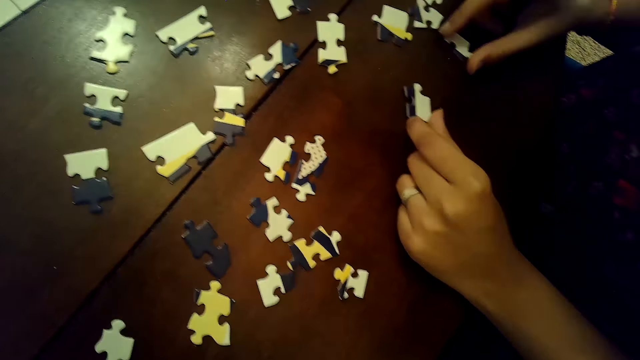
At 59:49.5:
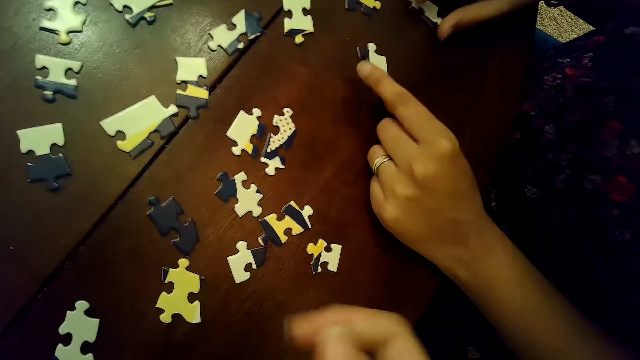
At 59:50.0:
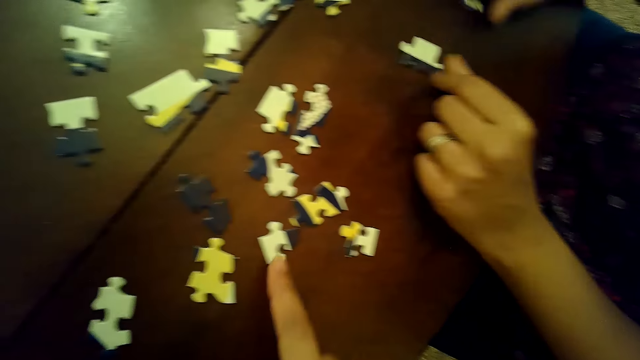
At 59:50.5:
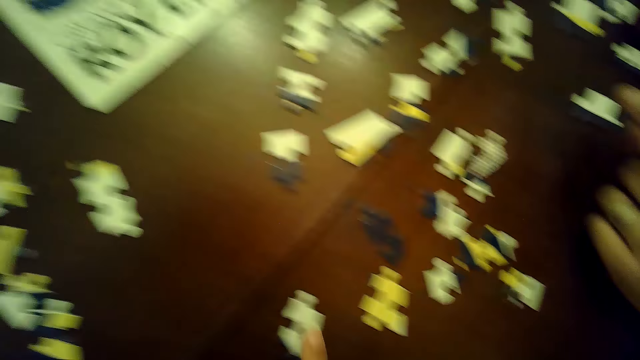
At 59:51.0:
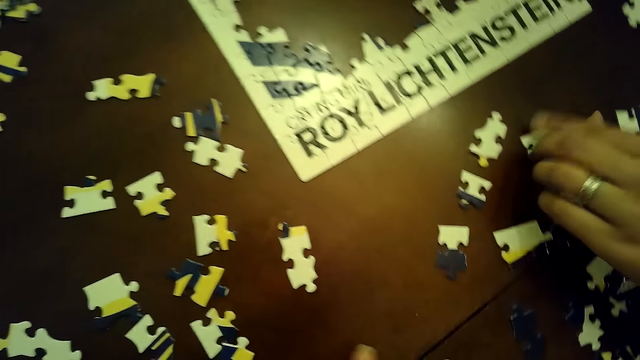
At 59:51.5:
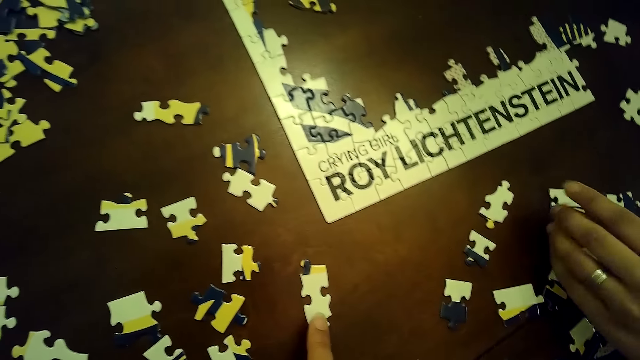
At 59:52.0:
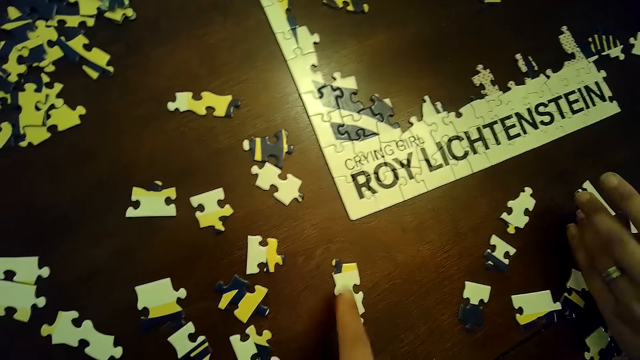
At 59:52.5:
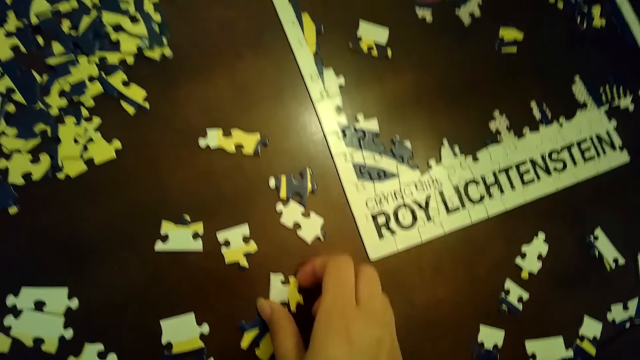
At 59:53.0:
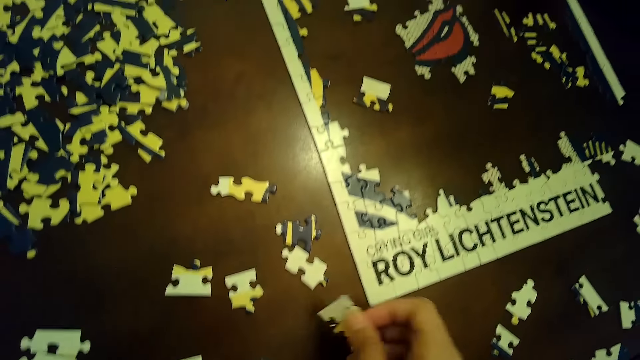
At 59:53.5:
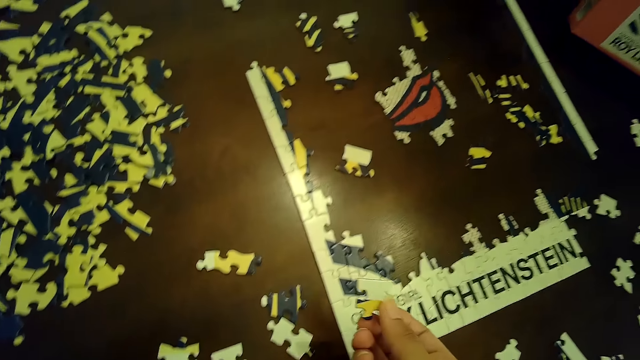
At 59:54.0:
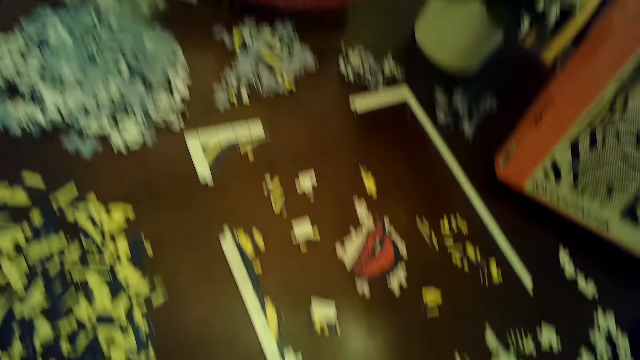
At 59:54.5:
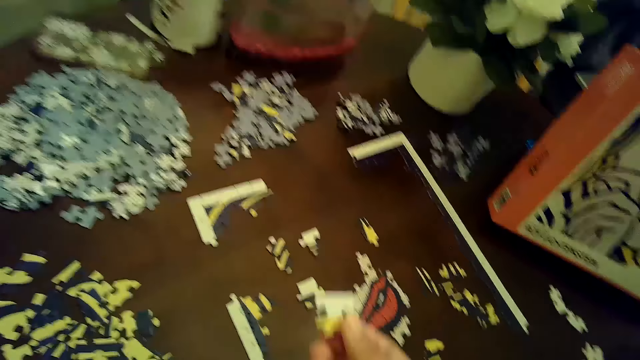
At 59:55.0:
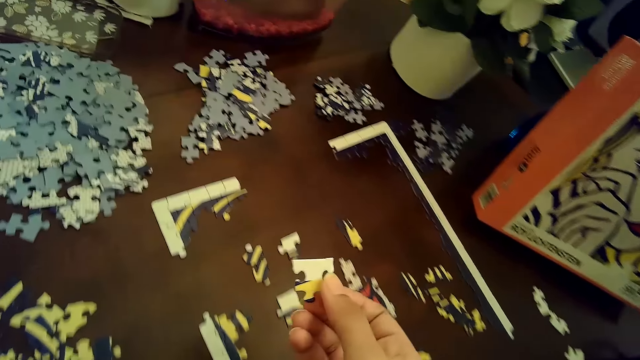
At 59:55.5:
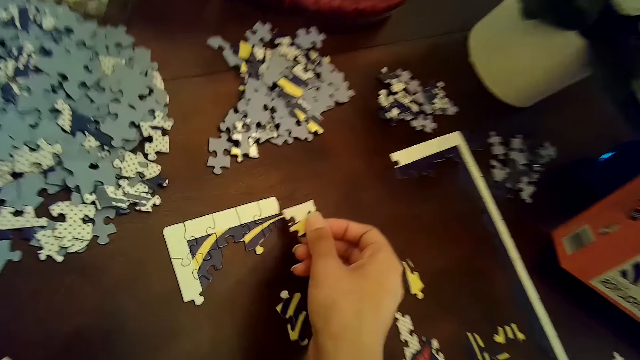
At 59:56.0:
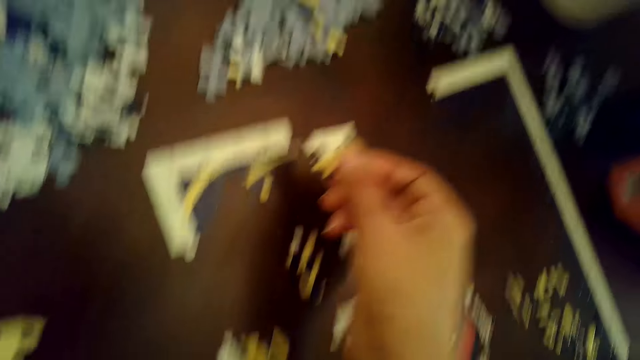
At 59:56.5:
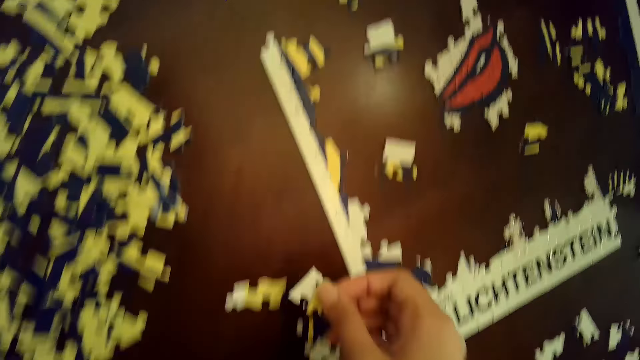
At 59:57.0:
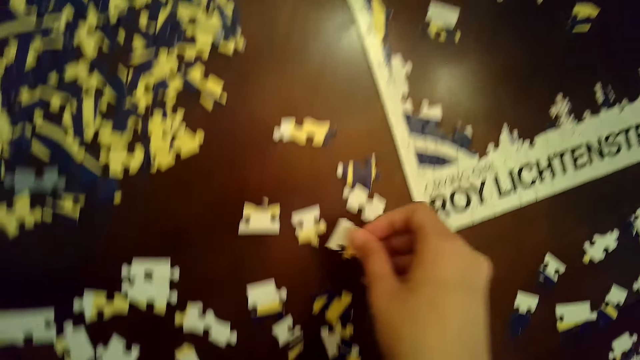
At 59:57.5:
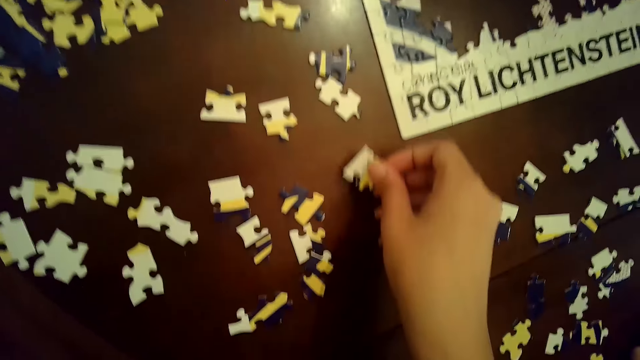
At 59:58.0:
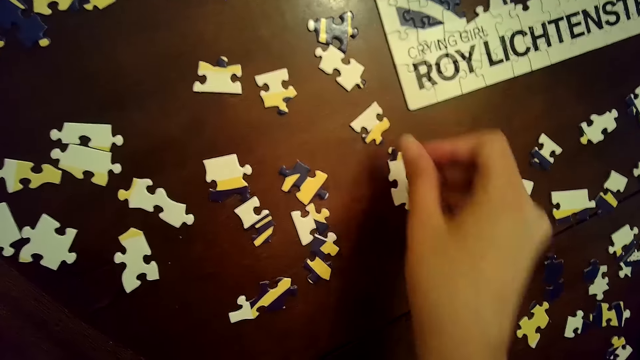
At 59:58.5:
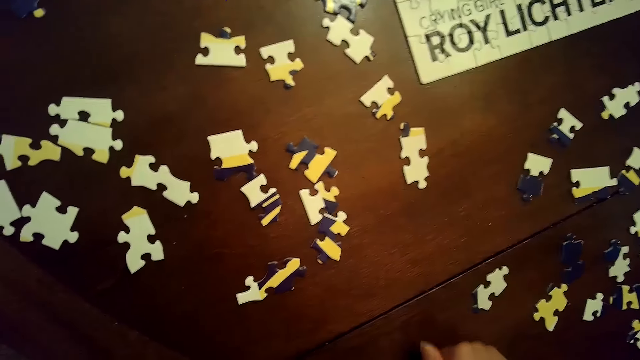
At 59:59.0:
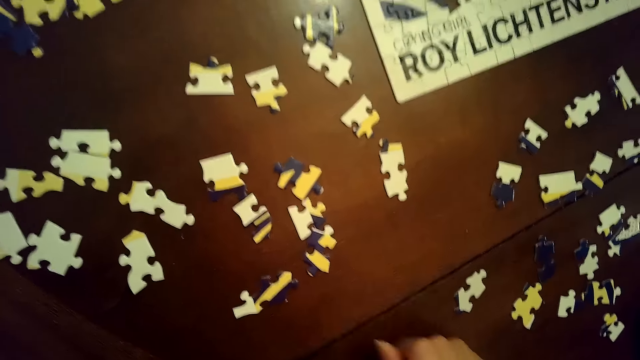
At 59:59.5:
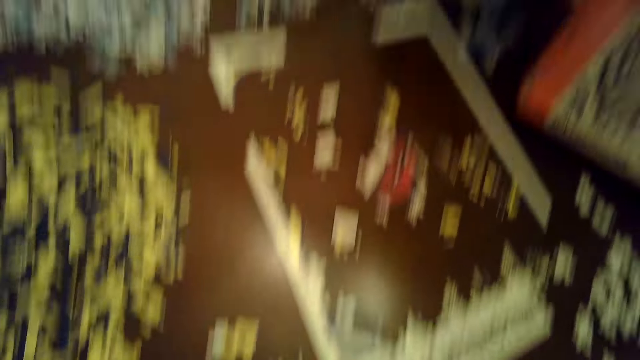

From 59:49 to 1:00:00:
The woman moves a puzzle piece with her right hand, places the puzzle piece on the table with her left hand, and moves the puzzle piece with her left hand. The camera wearer moves a puzzle piece with her right hand. The woman moves a puzzle piece with her left hand. The camera wearer moves a puzzle piece with her right hand. The woman moves the puzzle piece with her left hand. The camera wearer picks a puzzle piece from the table with her right hand. She places the puzzle piece on the puzzle with her right hand. She places the puzzle piece on the table with her right hand.

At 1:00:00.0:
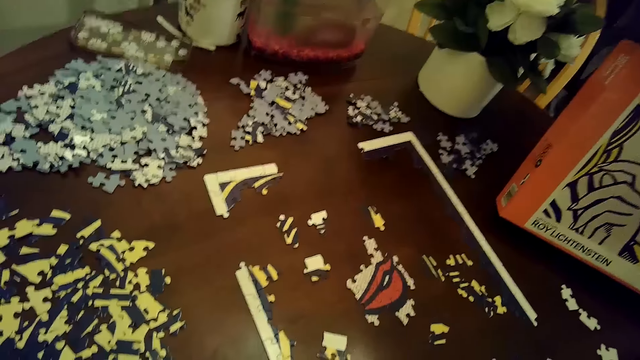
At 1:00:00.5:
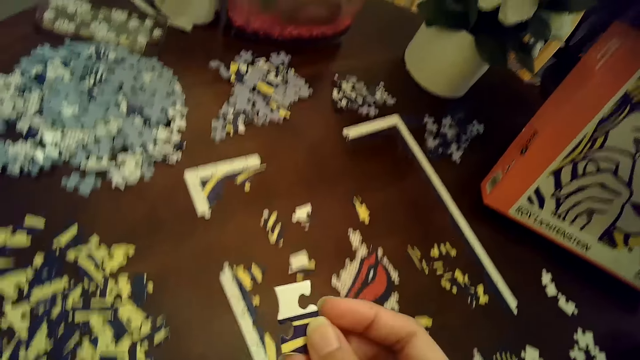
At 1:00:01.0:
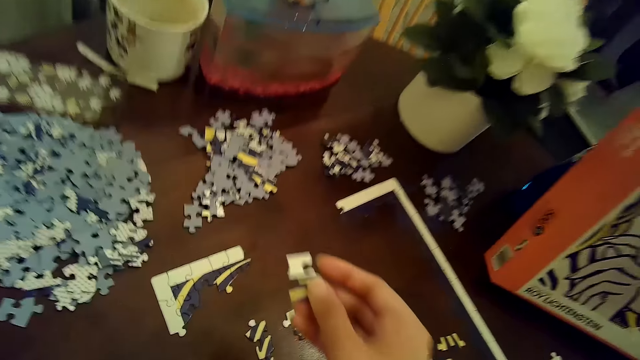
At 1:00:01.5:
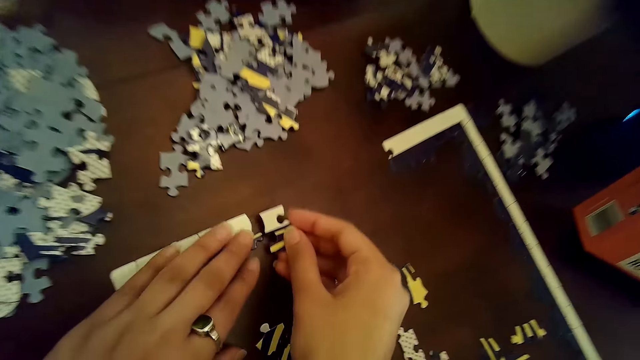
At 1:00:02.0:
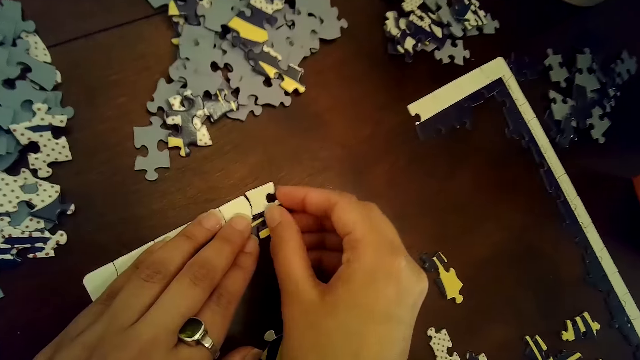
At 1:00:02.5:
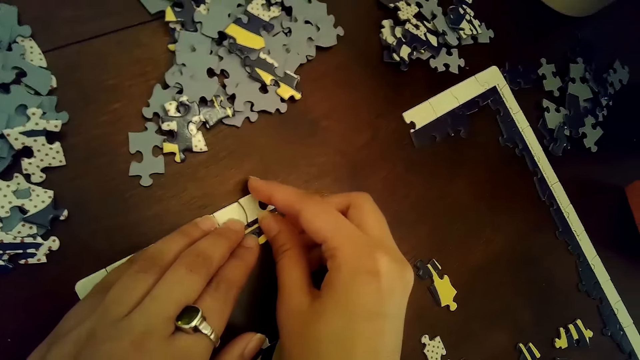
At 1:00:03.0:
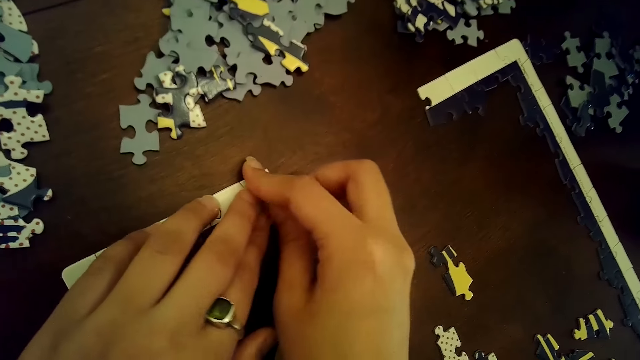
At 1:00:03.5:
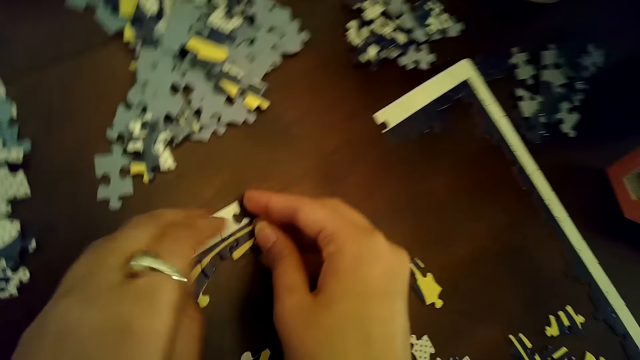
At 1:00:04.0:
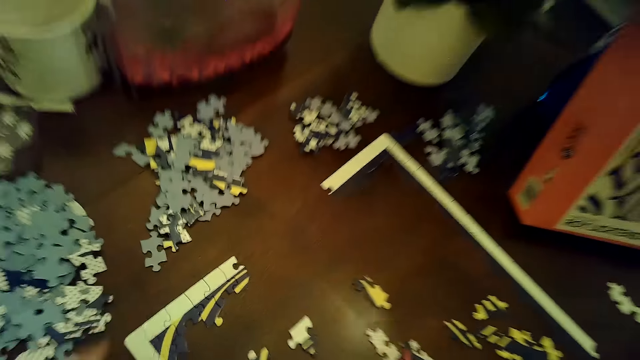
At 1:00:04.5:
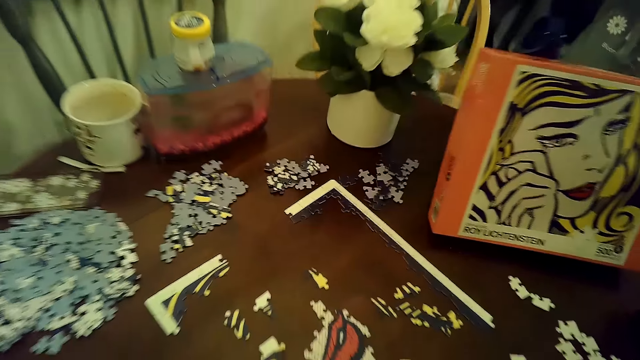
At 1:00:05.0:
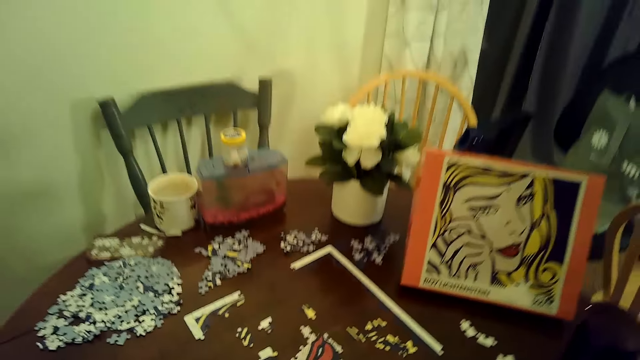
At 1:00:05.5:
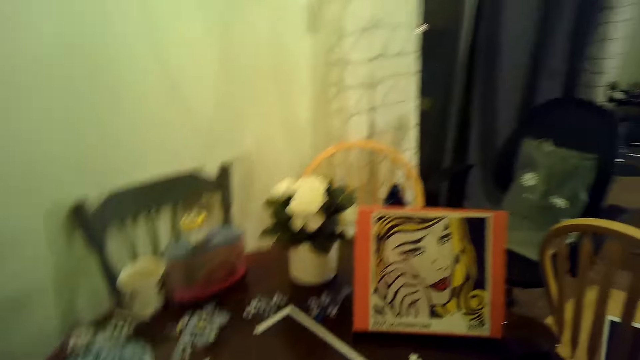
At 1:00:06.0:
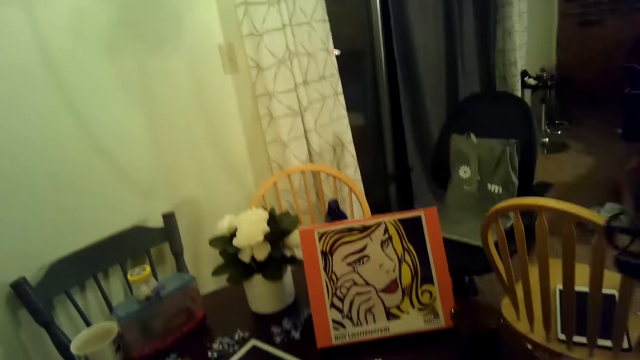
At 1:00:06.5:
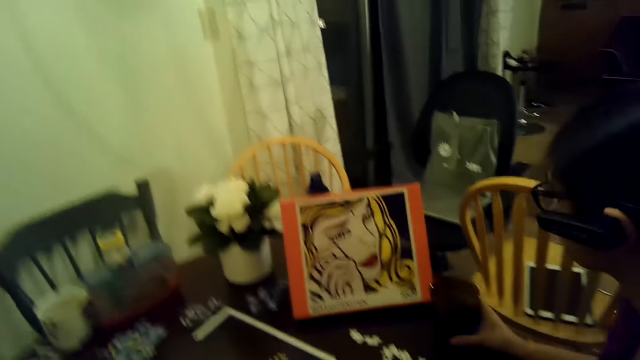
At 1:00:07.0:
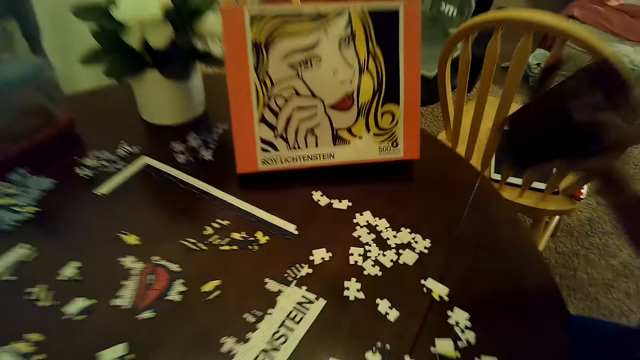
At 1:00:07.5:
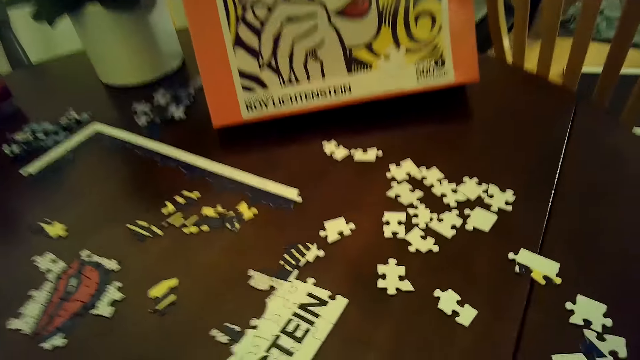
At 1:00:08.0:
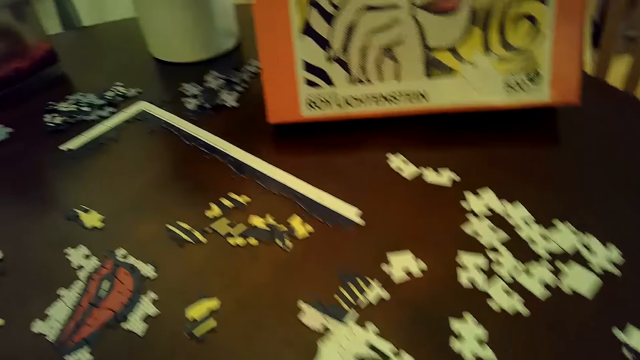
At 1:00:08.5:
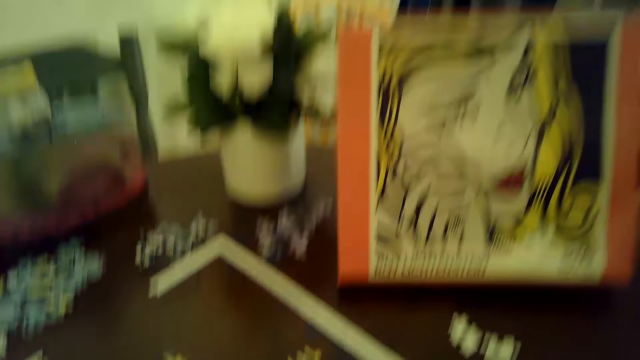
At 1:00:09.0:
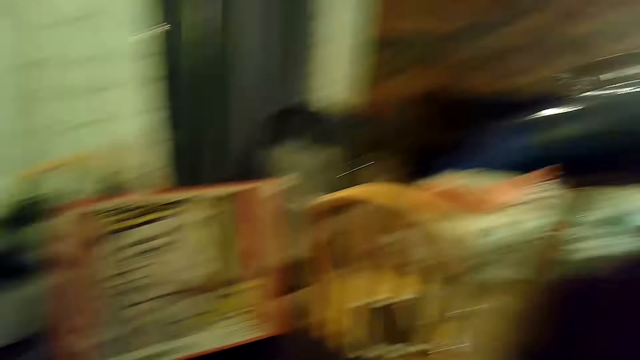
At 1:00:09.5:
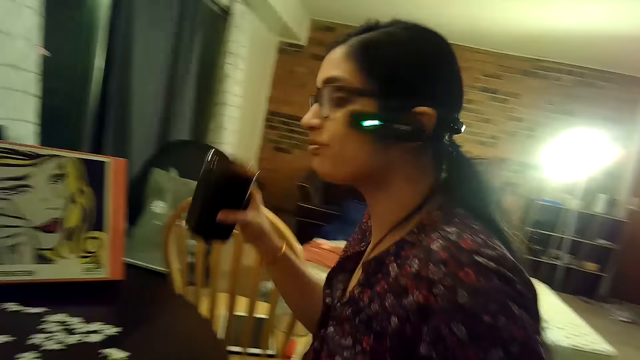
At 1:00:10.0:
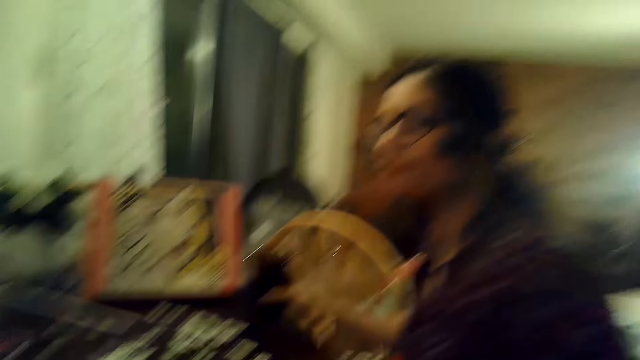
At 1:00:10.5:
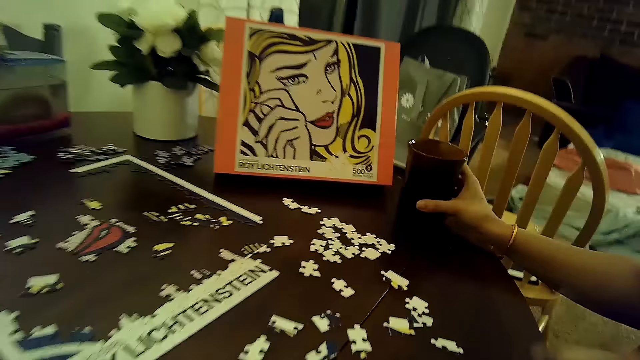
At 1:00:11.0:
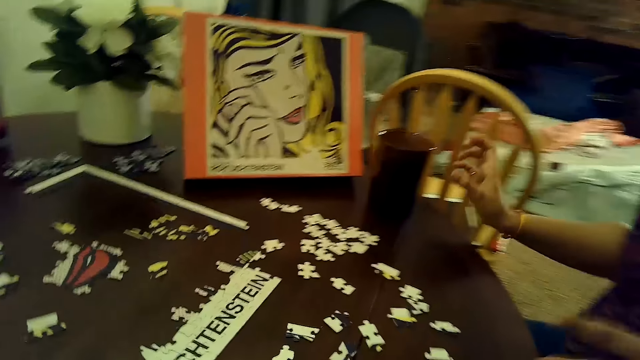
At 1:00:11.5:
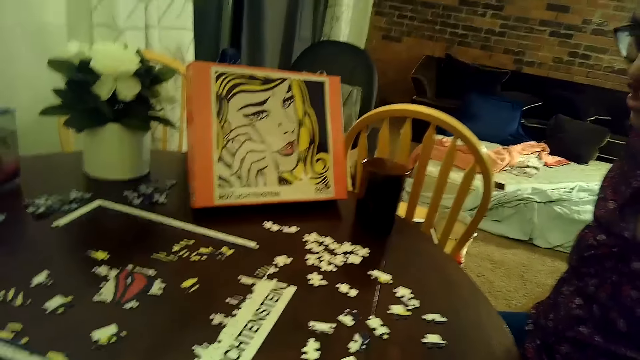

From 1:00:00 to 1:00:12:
The camera wearer picks a card on the table. They connect a puzzle piece to the puzzle with both hands and put a card on the puzzle. The woman picks a mug or cup of coffee from the table with her right hand. The woman drinks the cup of coffee, places the mug on the table with her right hand, and taps fingers.
